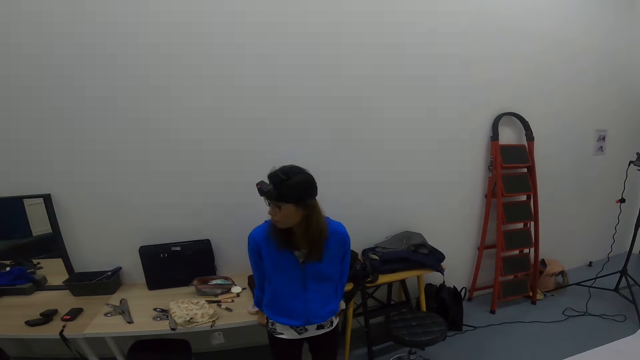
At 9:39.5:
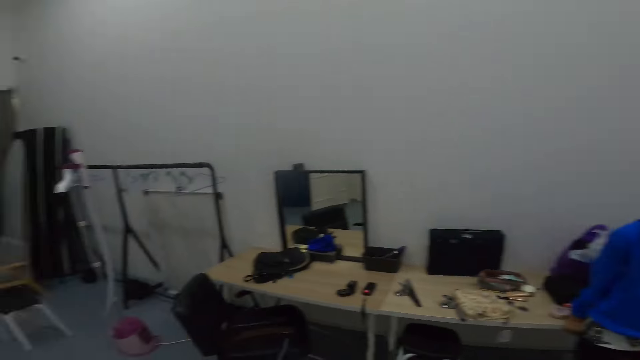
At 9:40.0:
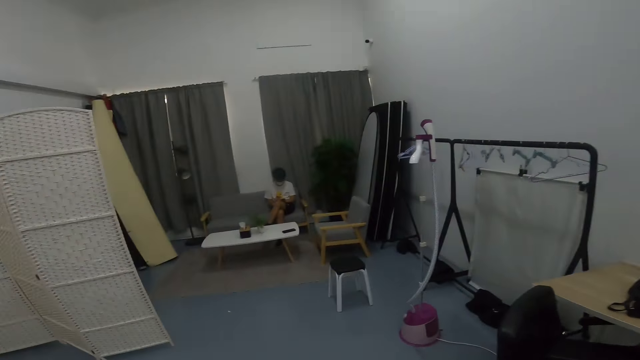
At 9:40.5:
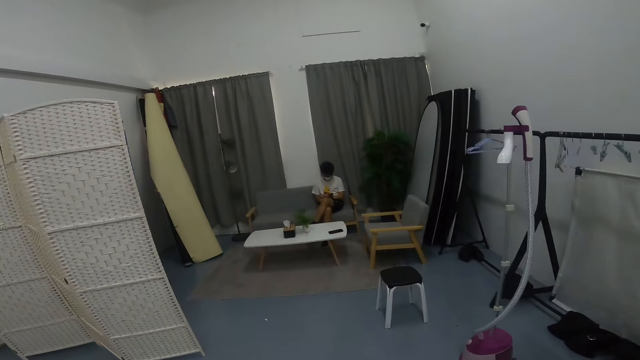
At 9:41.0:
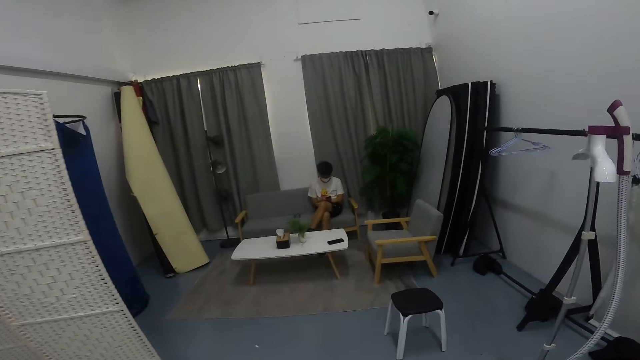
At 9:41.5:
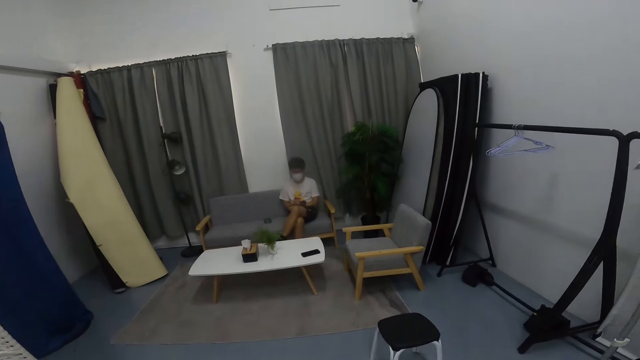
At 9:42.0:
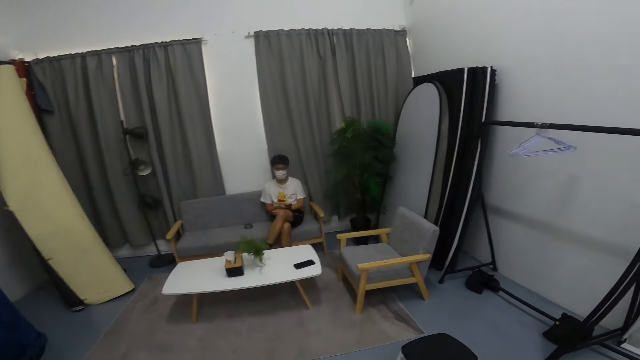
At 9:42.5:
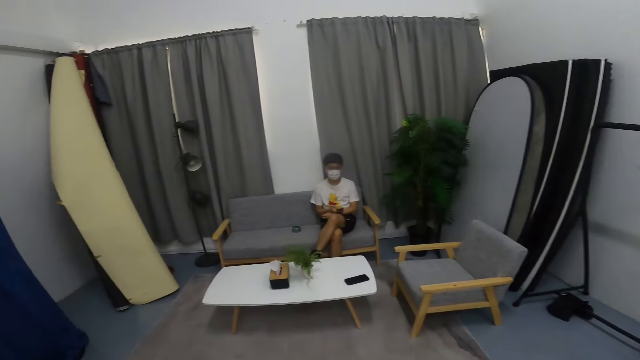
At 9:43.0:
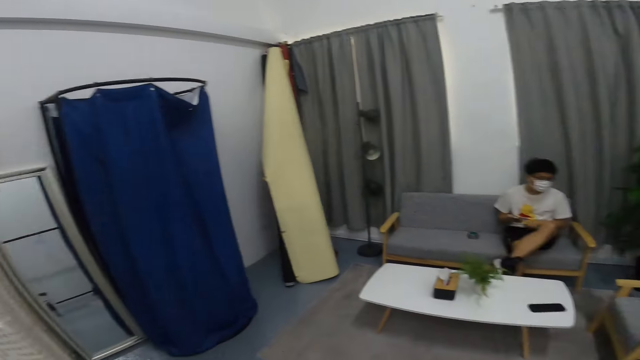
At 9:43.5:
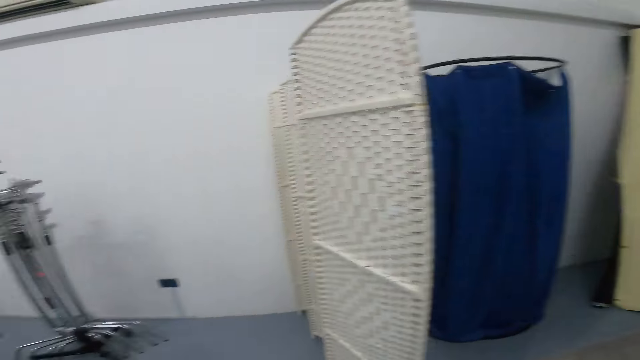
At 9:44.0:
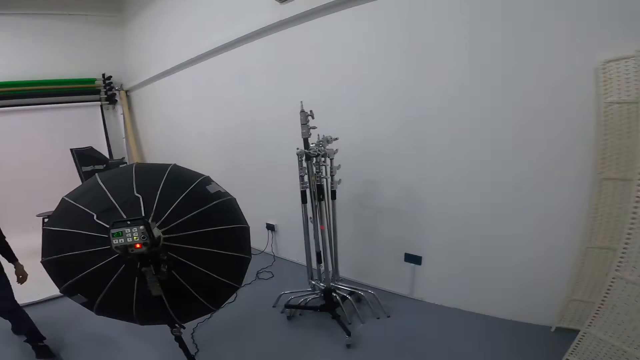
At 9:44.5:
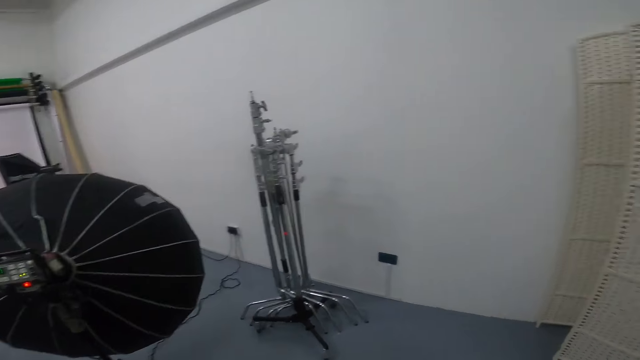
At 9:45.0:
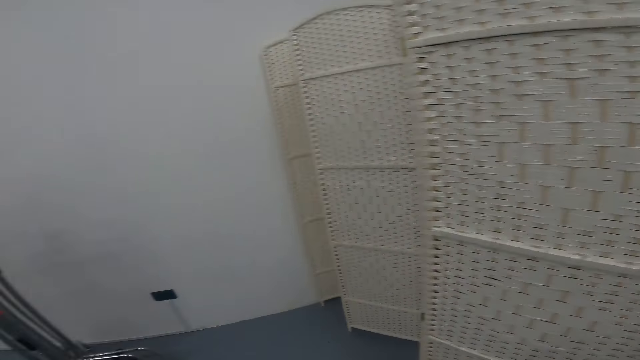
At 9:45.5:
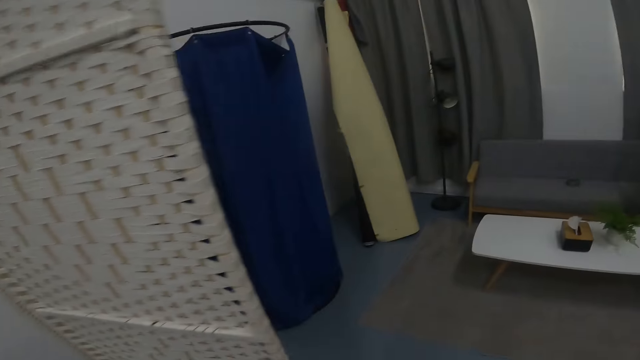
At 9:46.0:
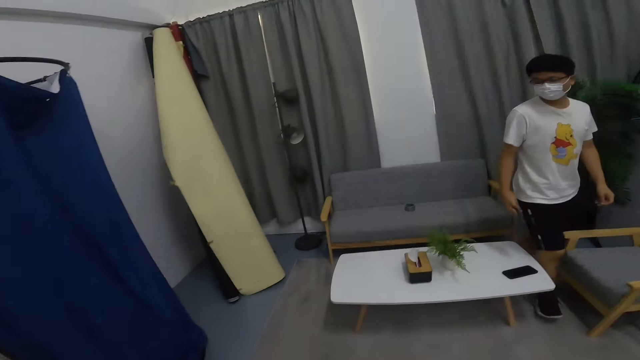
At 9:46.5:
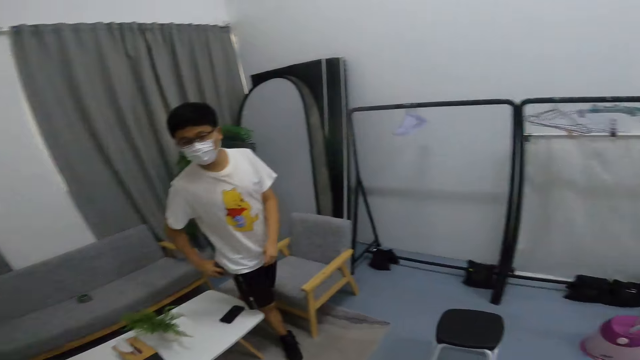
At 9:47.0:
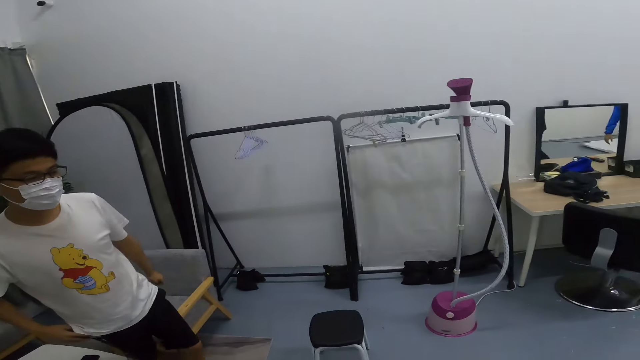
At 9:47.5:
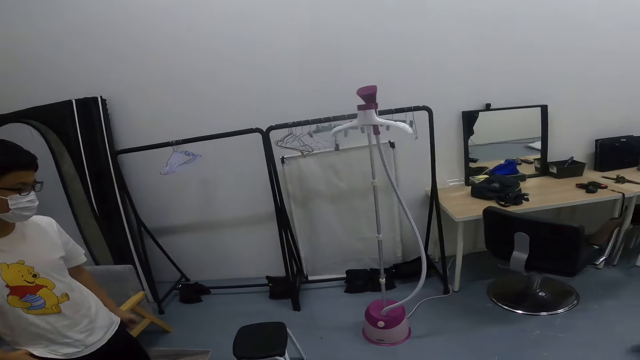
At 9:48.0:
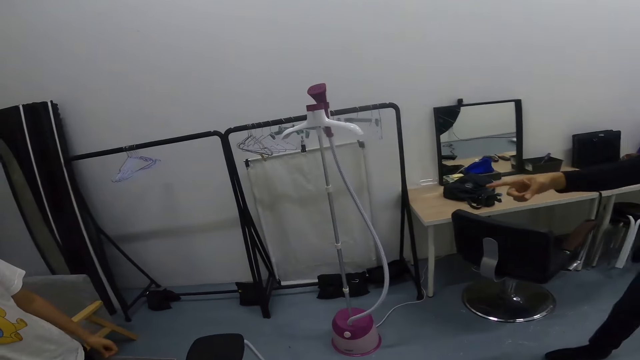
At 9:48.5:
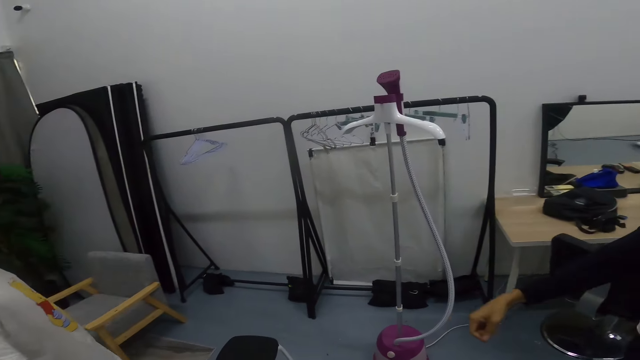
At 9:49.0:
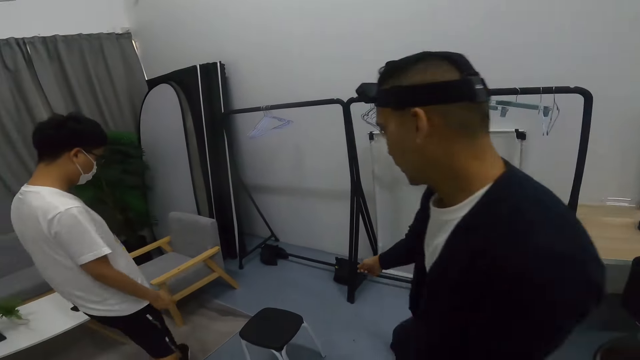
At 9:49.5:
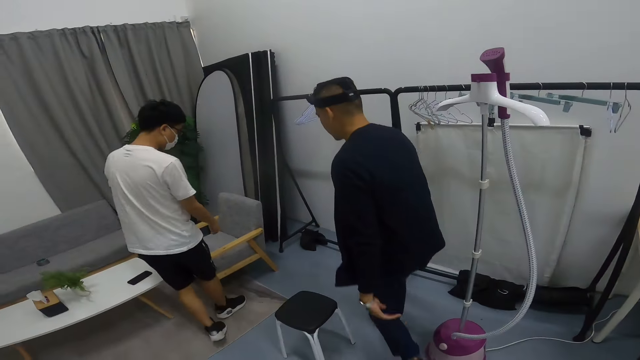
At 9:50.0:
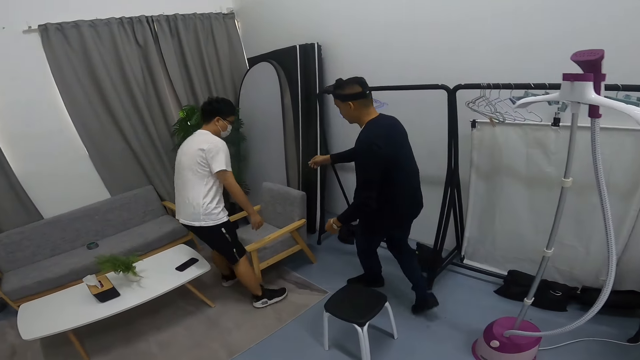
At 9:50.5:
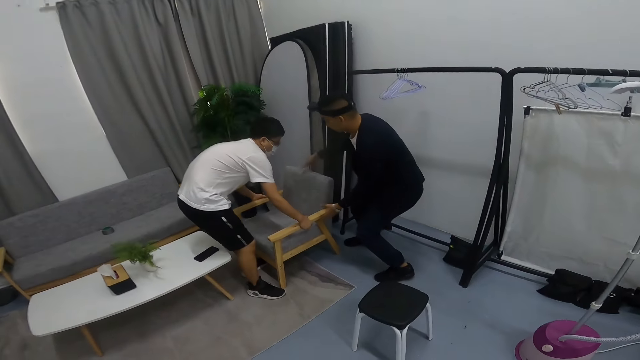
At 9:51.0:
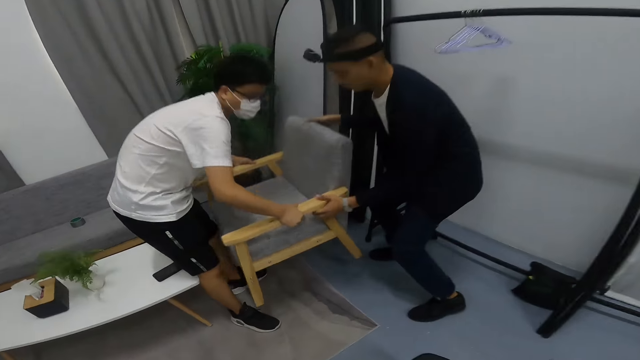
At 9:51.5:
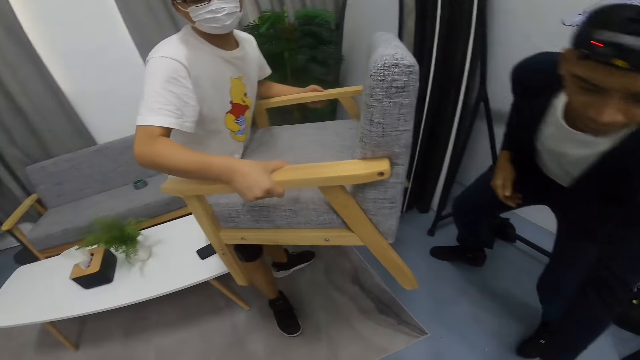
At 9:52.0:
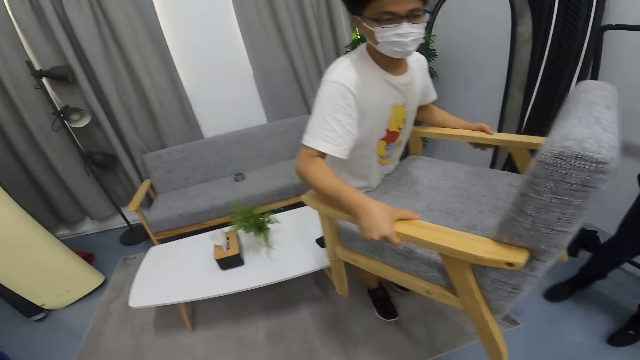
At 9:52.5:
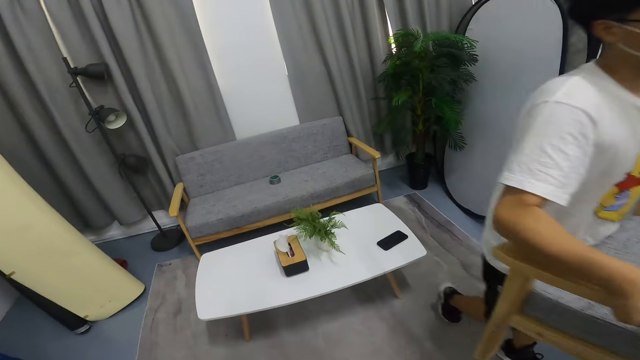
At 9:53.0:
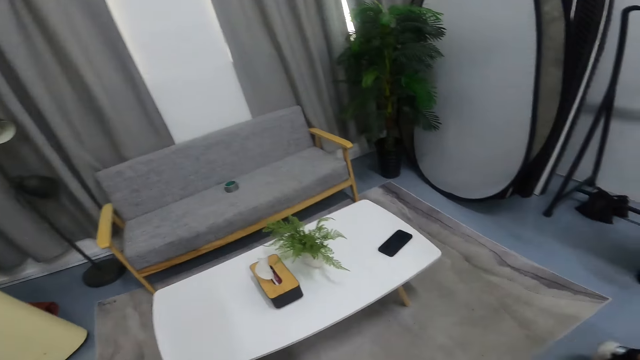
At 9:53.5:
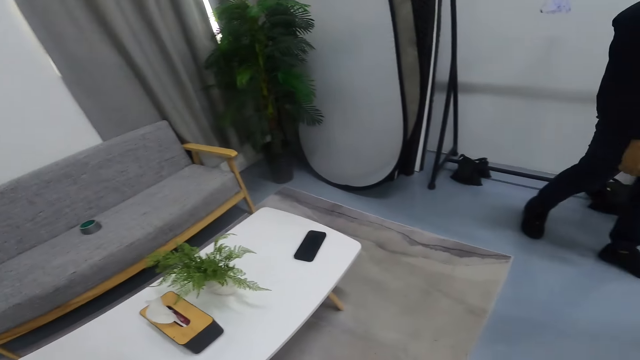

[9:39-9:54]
Another man looks at the camera wearer. The camera wearer looks around the room. The other man walks towards the camera wearer. The man points at the chair and walks towards the other man. The other man walks towards the chair and carries the chair. The man holds the chair and removes his hands from the chair. The other man picks the chair from the man. The other man walks forward.

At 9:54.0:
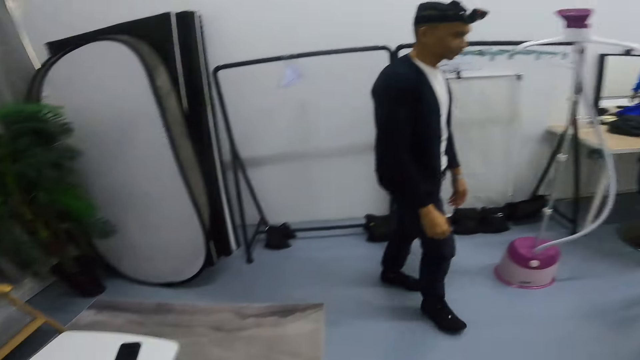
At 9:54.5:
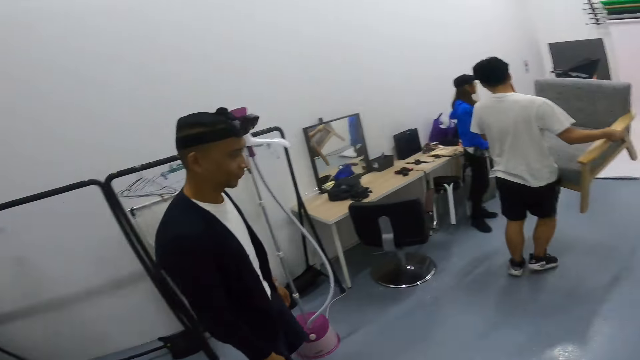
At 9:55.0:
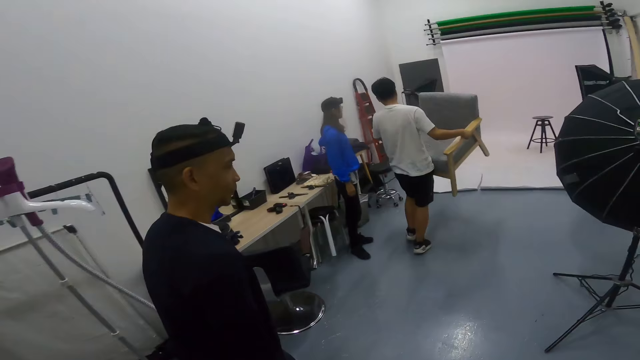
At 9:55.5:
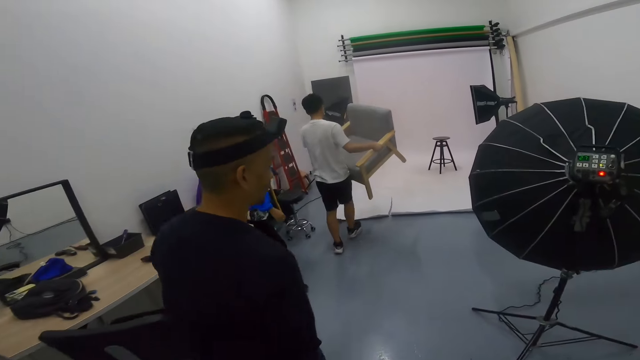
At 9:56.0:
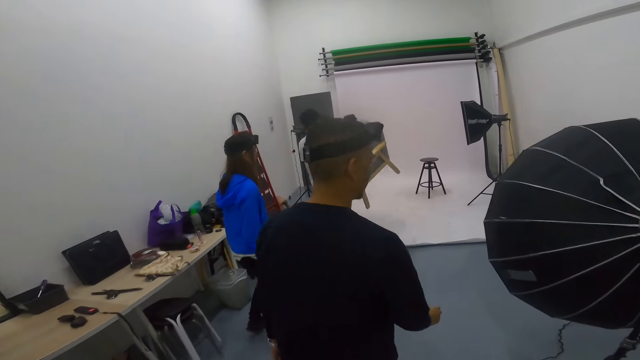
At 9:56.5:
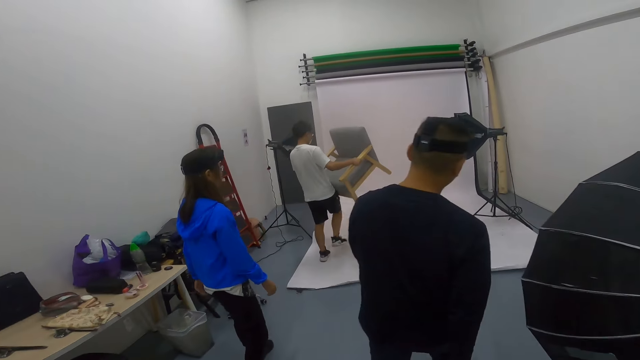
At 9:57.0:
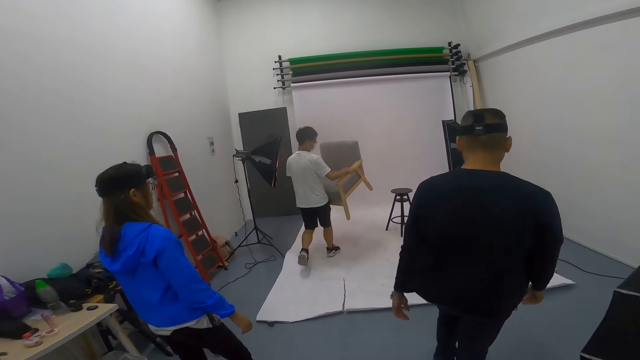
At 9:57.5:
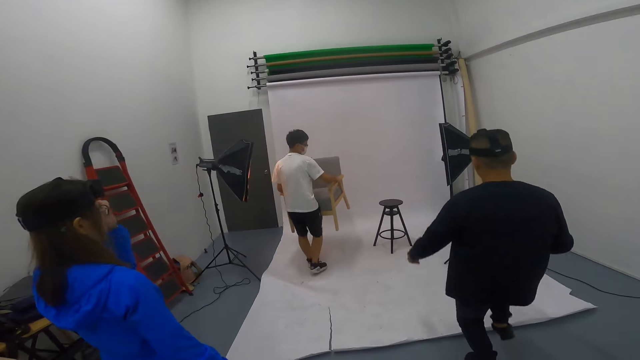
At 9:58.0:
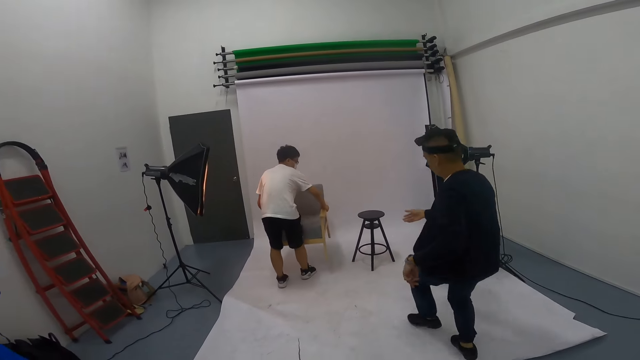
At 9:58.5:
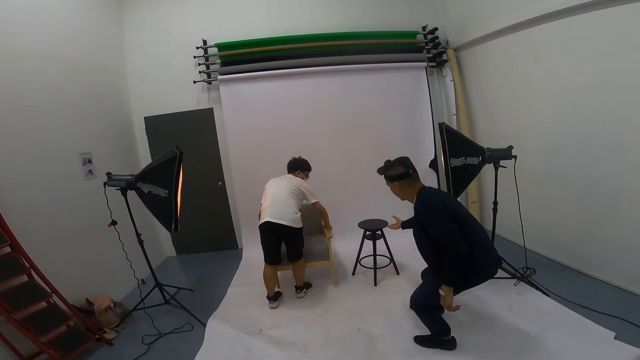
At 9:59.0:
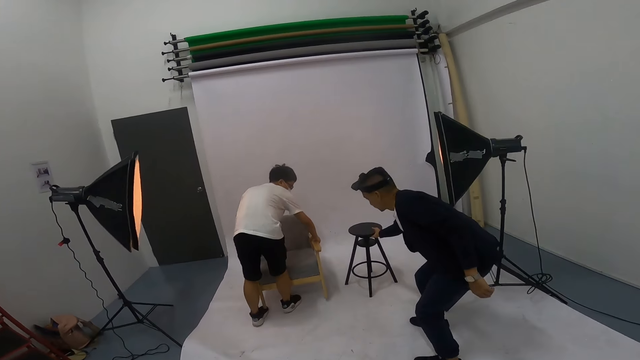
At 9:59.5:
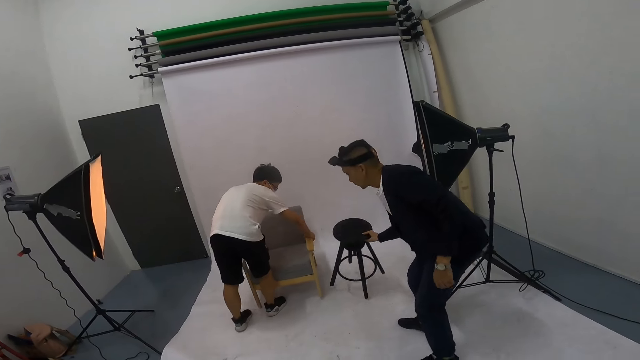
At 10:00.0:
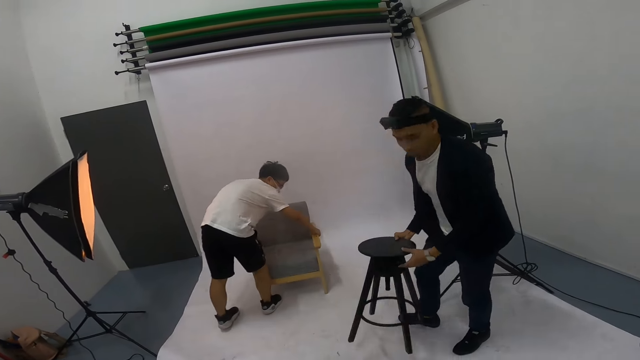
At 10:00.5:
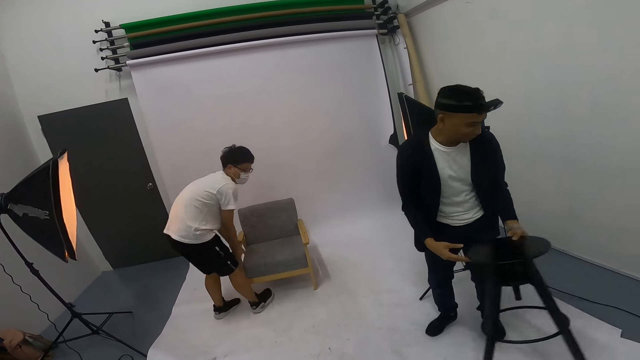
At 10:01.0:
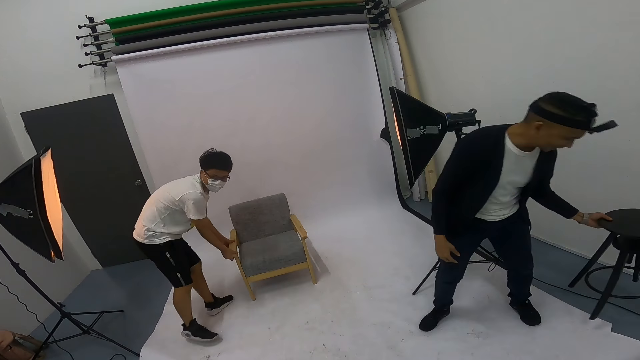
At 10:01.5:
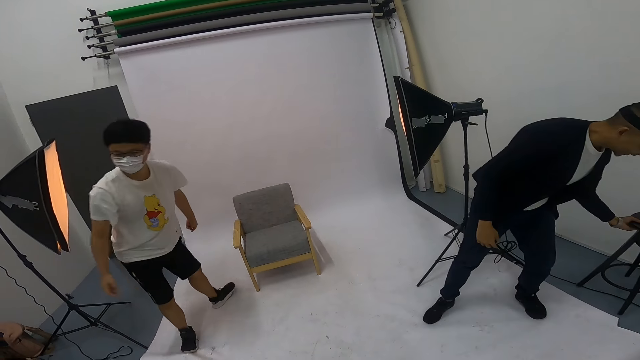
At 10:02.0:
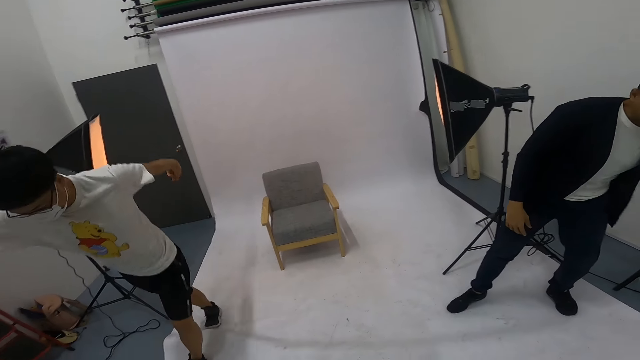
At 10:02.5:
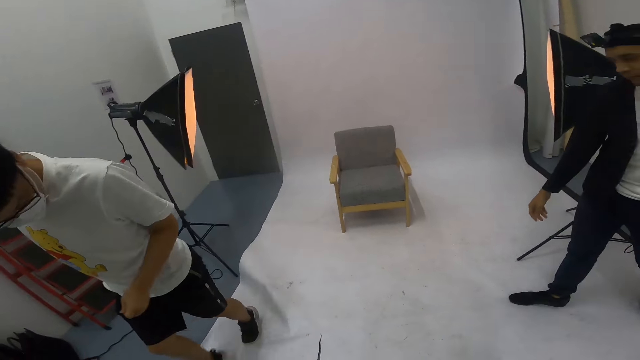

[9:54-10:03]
The man walks behind the other man. The other man walks forward. A woman walks behind the other man. The man walks forward. The woman raises her hand. The other man places the chair on the floor. The man lifts the stool from the floor and holds the stool with his left hand. The man places the stool on the floor.
